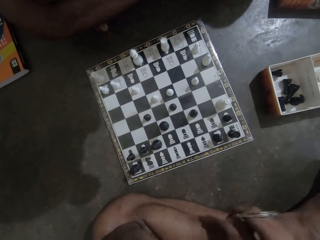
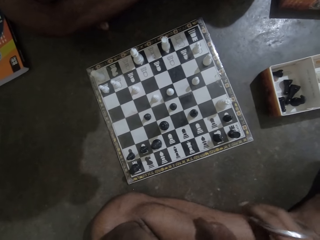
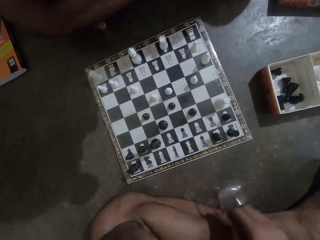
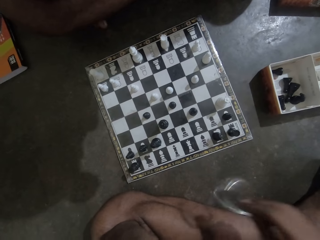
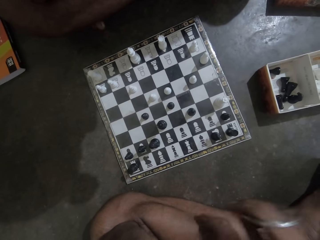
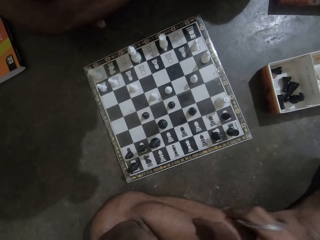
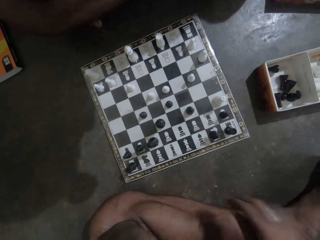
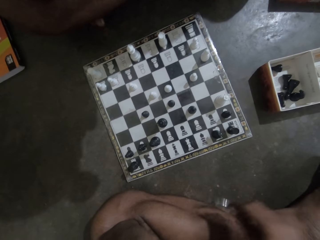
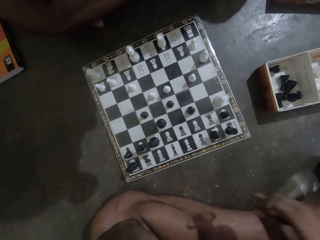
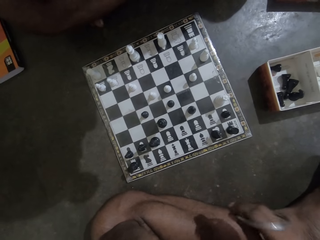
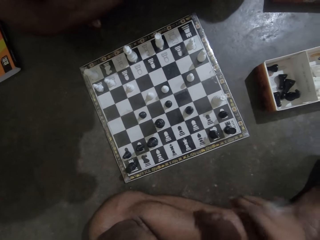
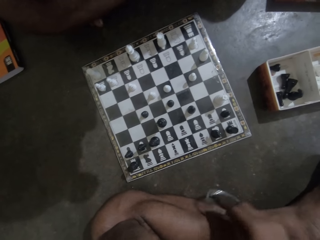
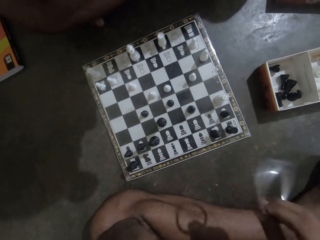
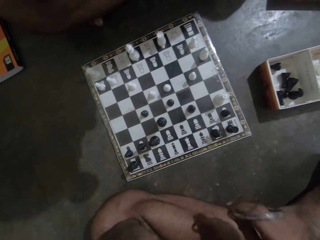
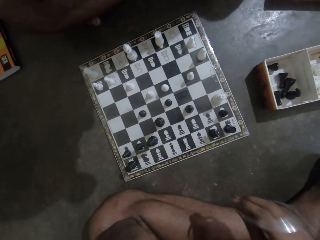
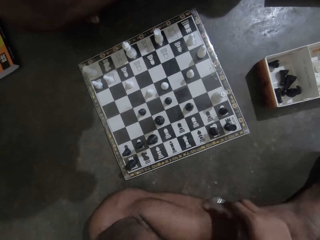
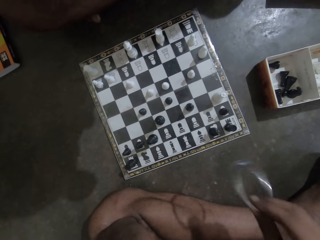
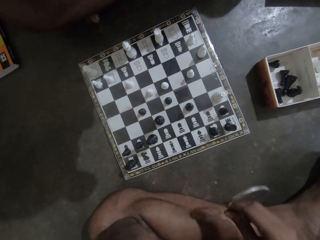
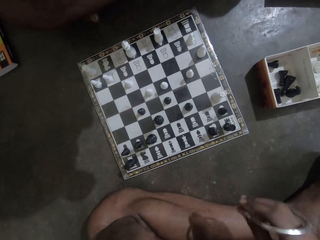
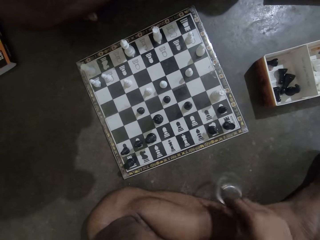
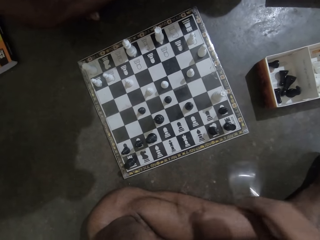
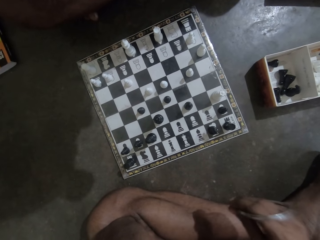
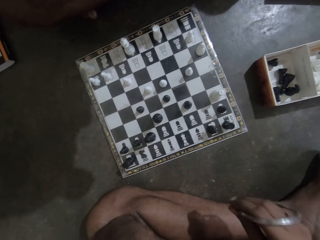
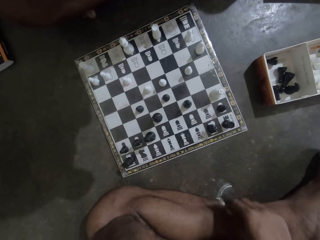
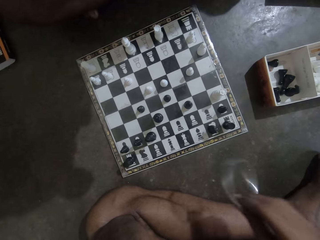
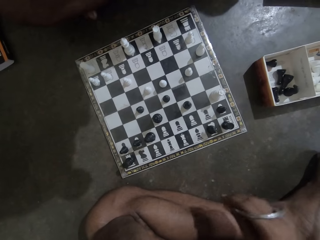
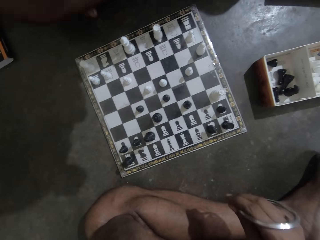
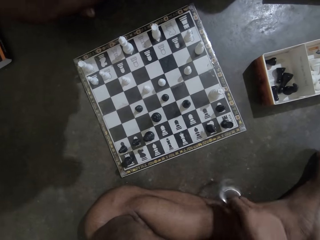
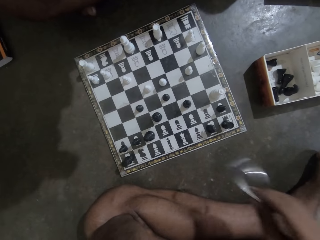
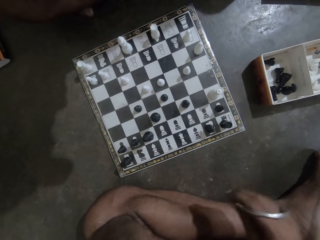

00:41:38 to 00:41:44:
The camera wearer plays with the bracelet.

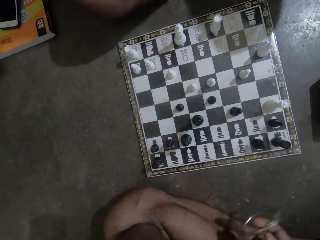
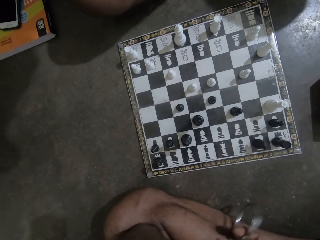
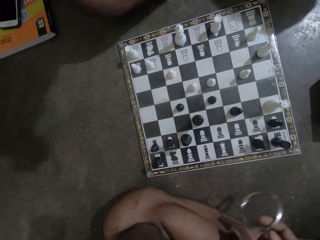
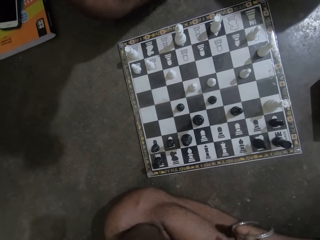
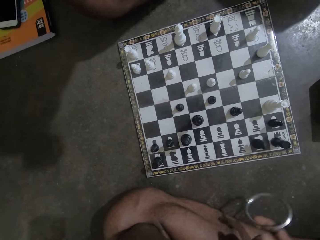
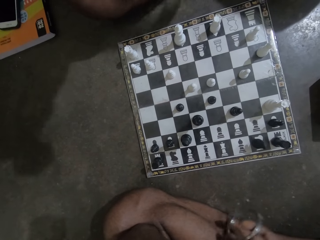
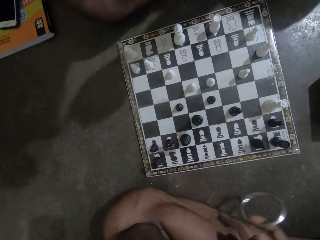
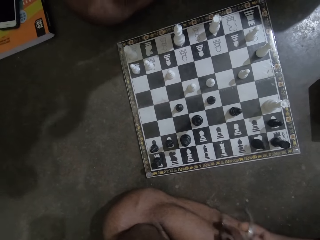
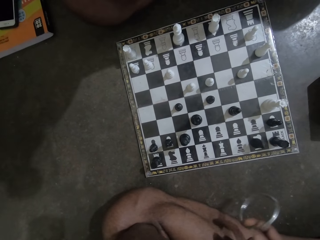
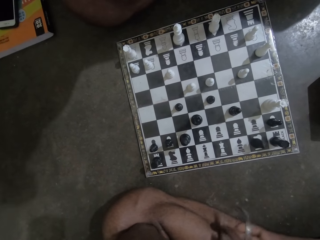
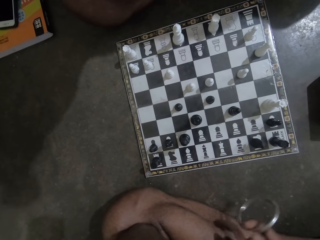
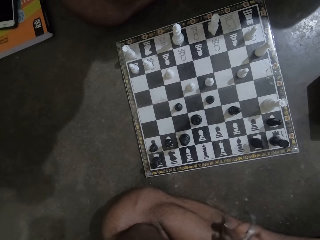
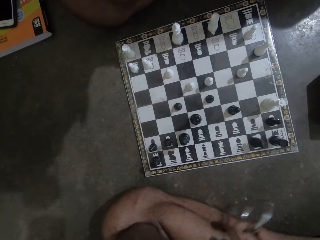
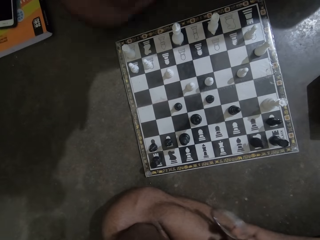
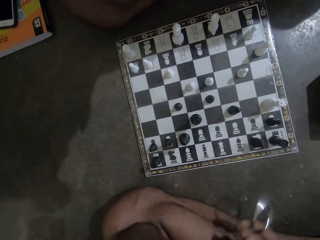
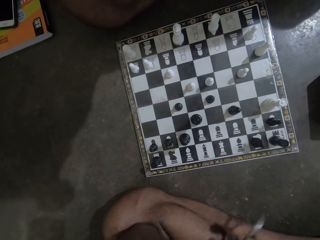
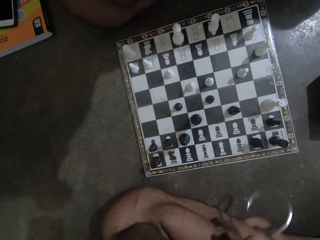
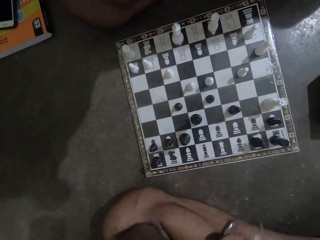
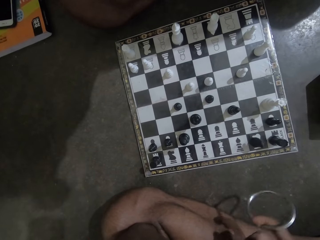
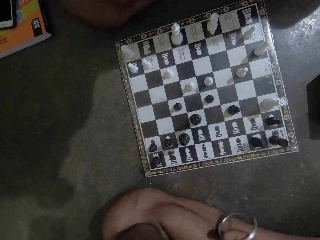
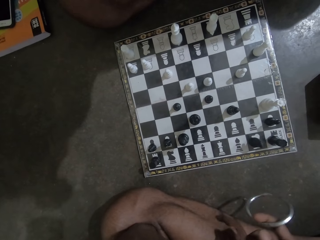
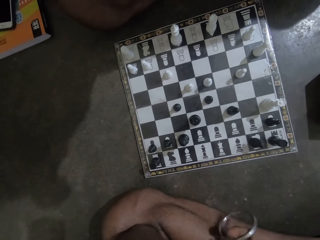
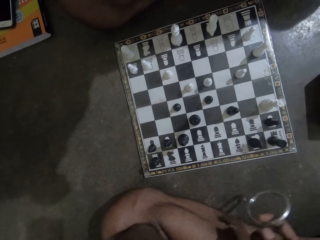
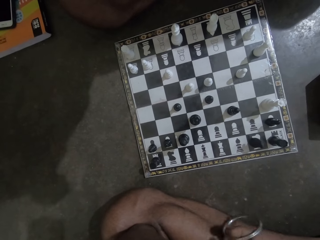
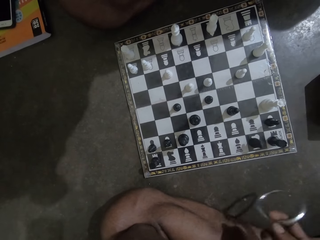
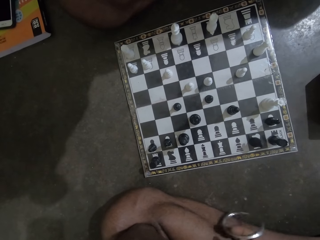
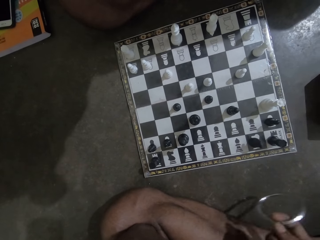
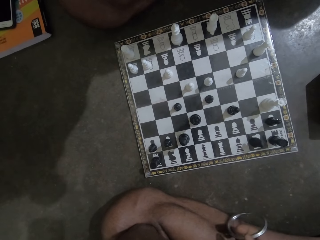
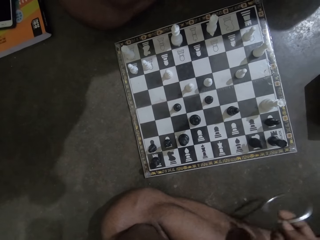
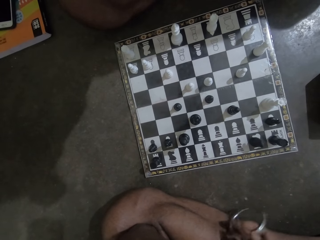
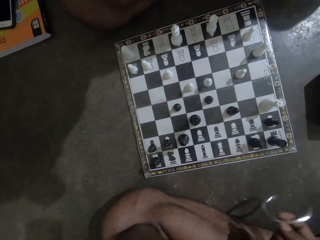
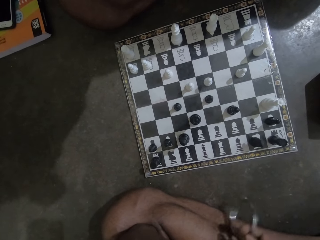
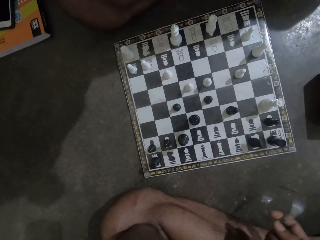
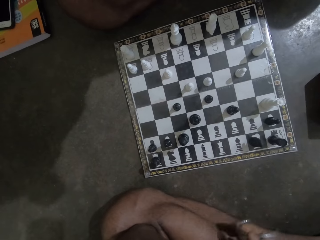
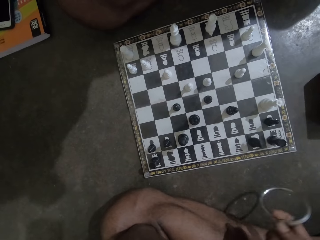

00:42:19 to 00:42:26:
A man moves.

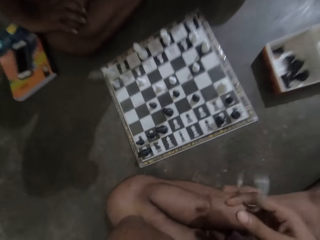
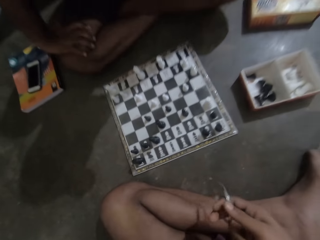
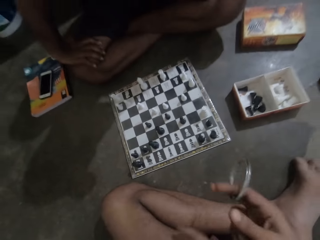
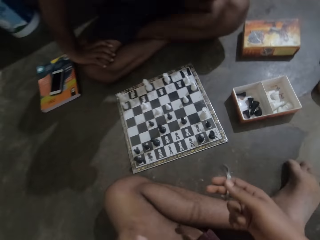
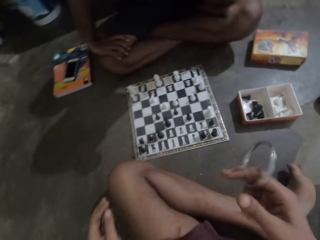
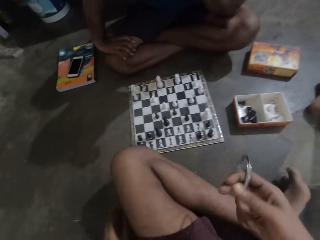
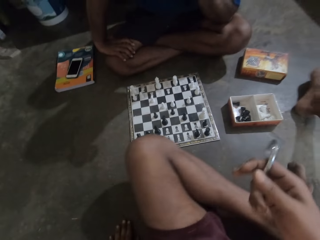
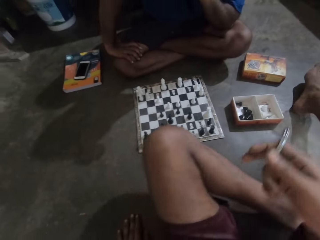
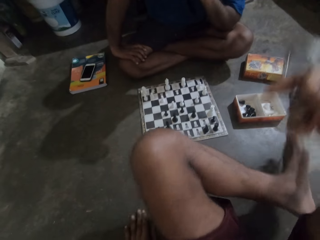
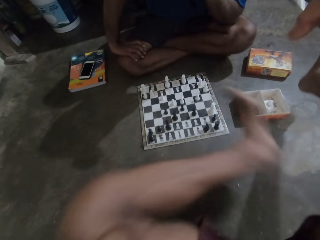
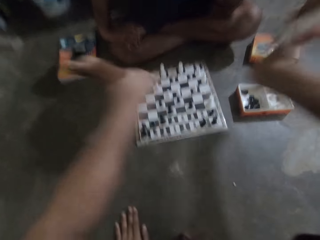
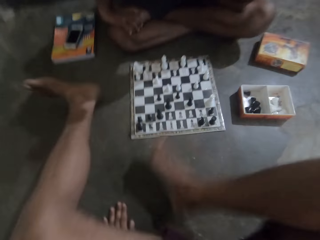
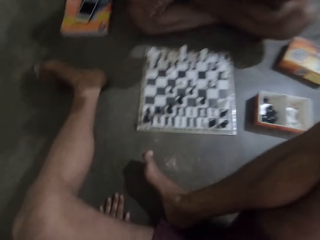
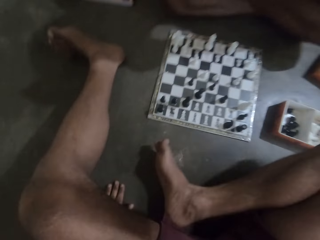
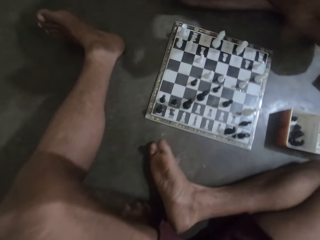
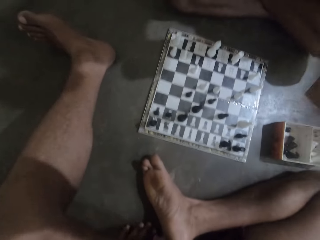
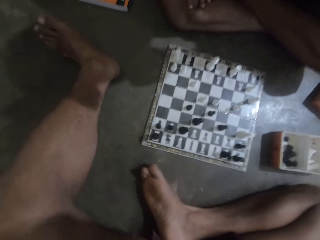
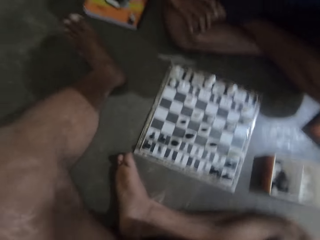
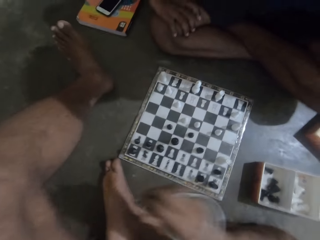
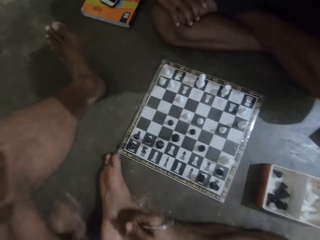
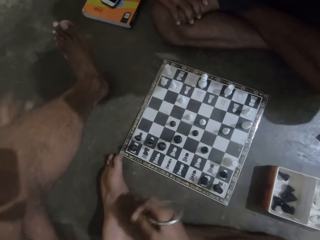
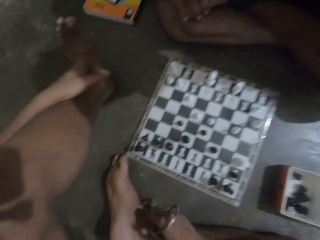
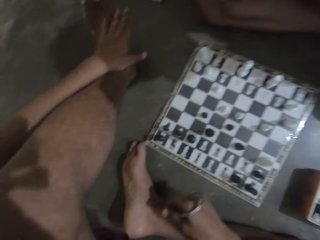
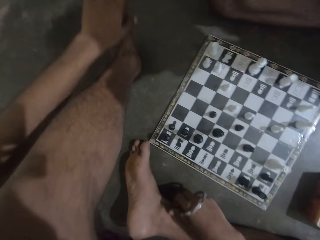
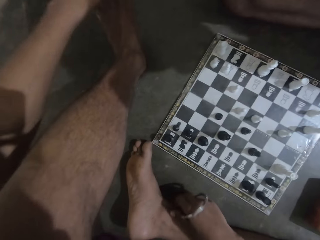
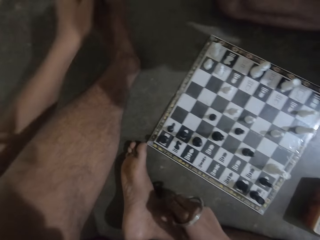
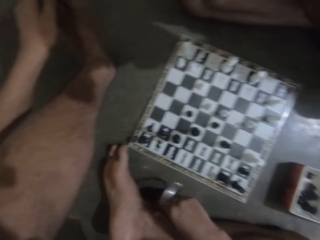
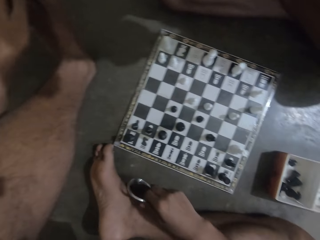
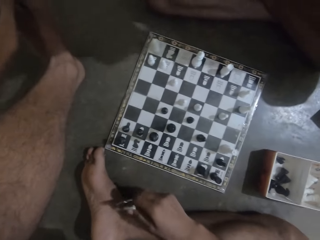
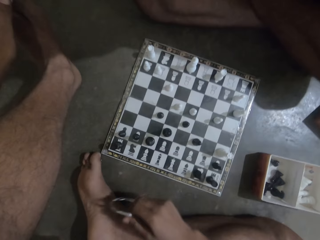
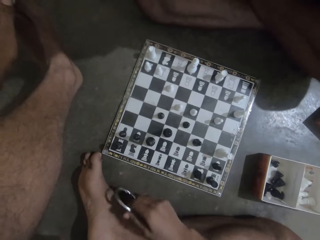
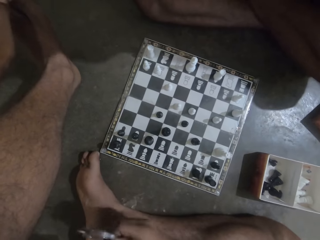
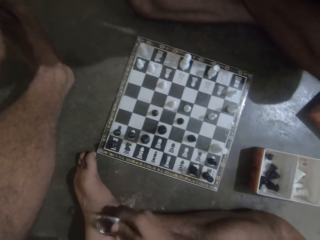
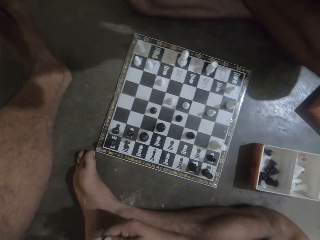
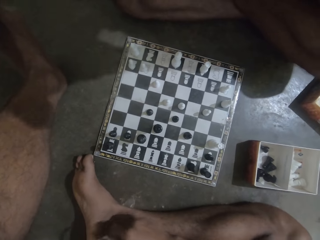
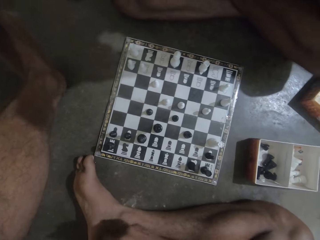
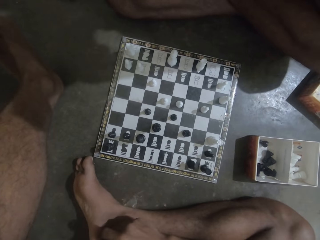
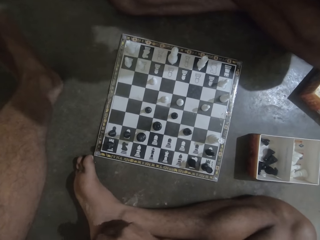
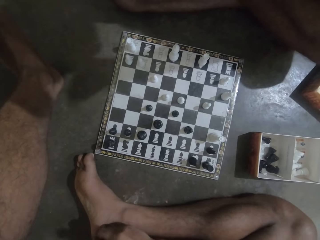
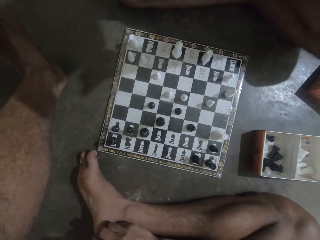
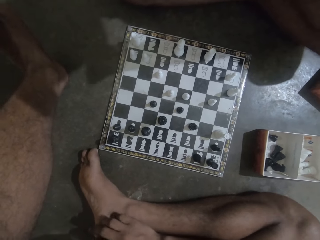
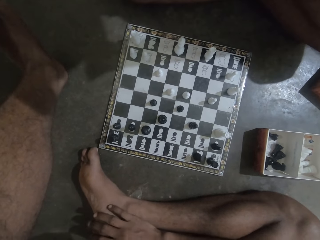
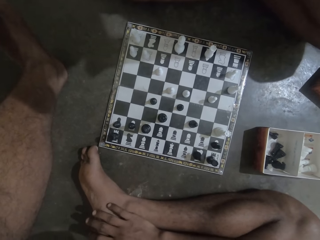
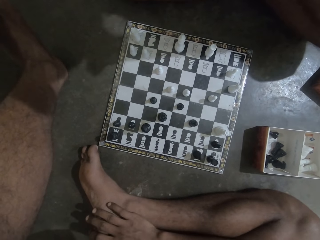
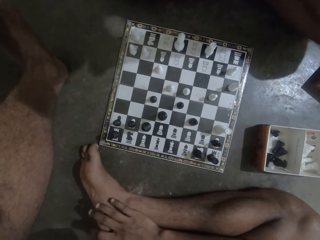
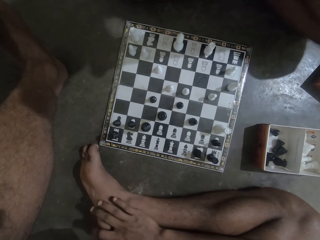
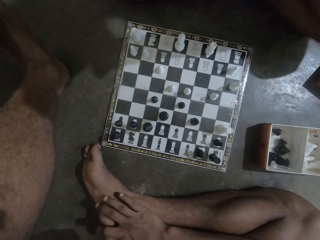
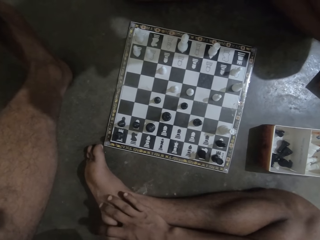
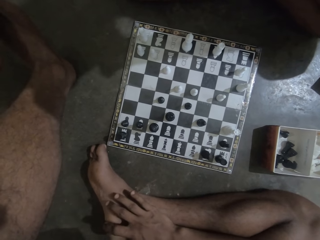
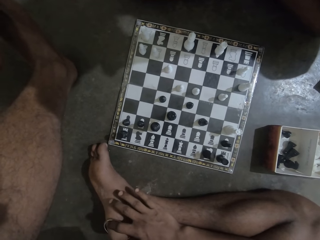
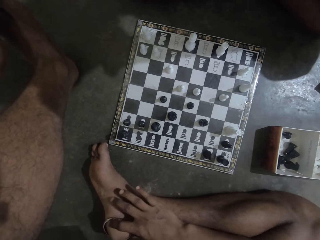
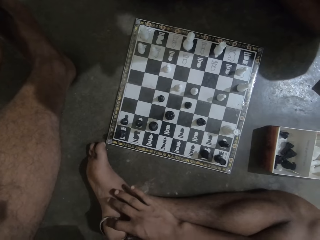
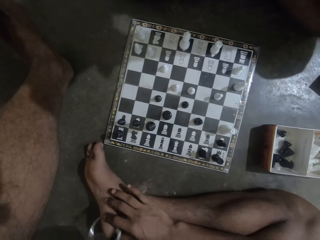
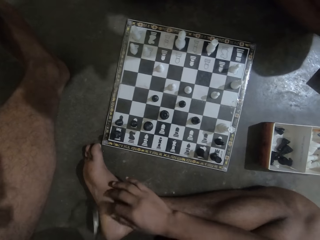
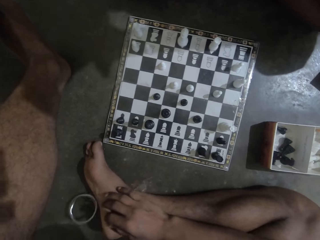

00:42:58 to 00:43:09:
The camera wearer moves his legs. He stretches the legs. He touches the leg.
